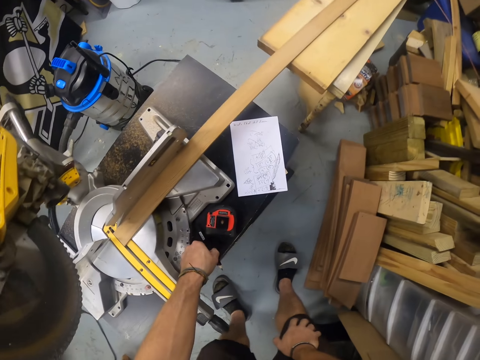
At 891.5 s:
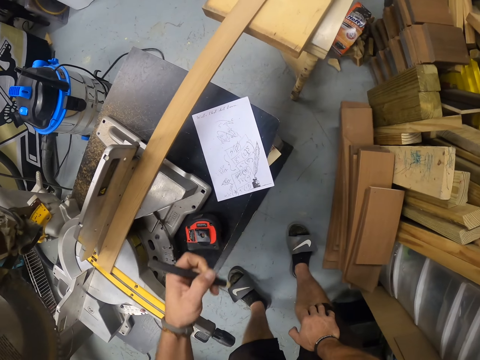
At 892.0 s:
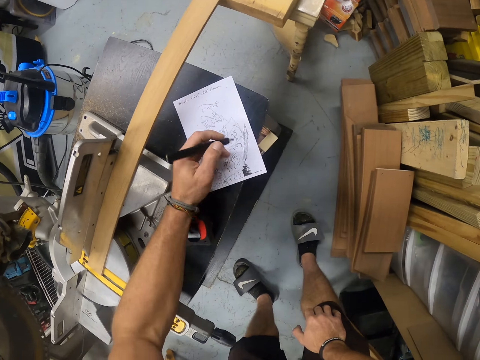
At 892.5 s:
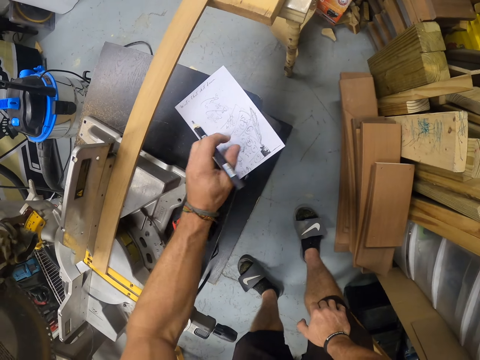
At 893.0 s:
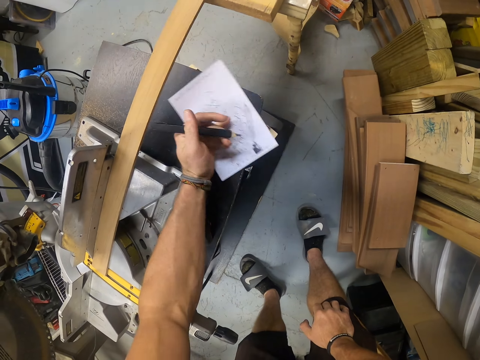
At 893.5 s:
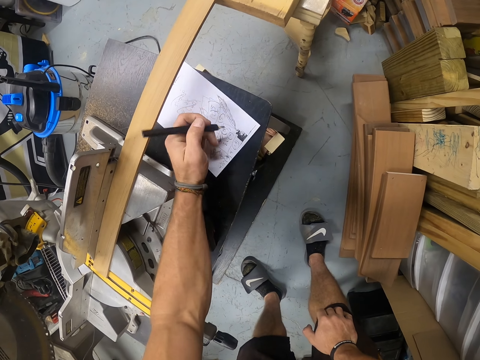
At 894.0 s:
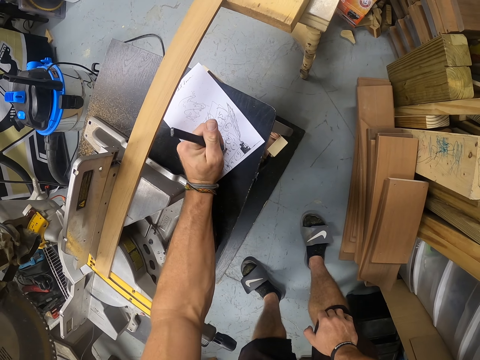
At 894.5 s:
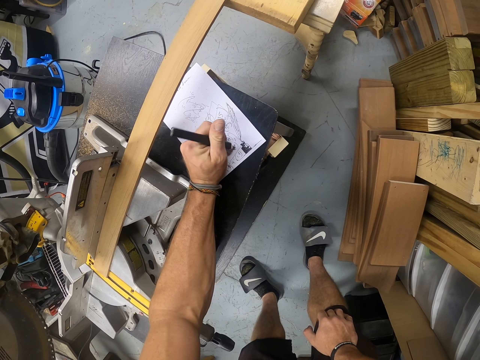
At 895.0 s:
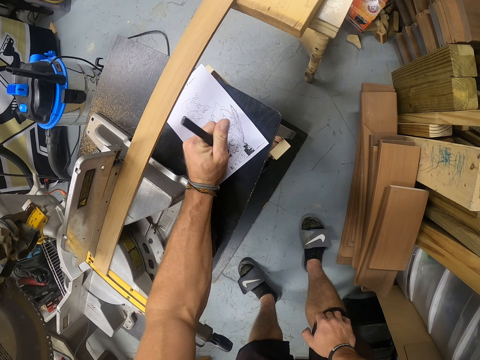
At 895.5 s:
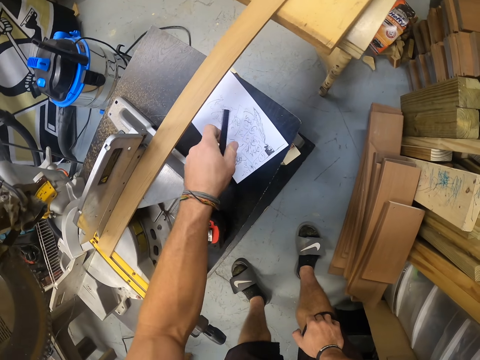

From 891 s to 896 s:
The camera wearer picks the pencil from the table with his left hand. He moves a piece of paper on the table with his left hand. He writes on the piece of paper on the table with the pencil in his left hand. He moves the paper again.

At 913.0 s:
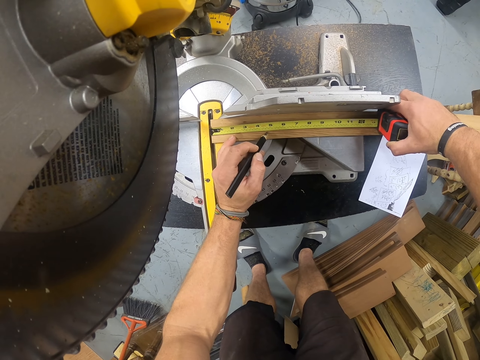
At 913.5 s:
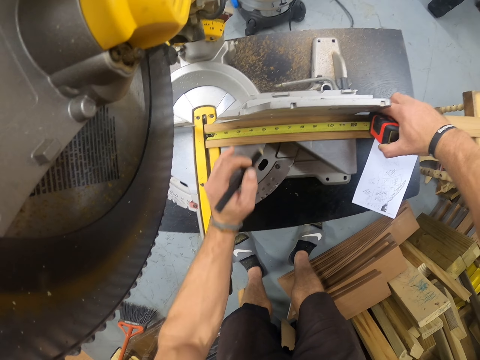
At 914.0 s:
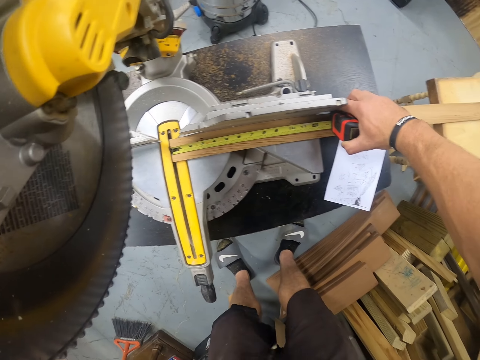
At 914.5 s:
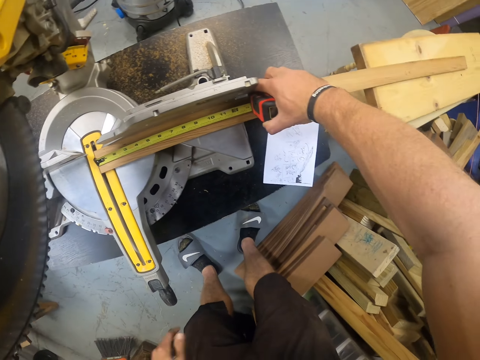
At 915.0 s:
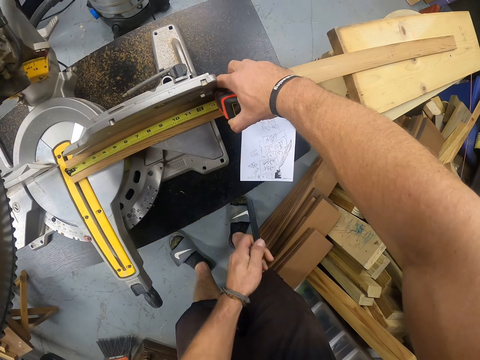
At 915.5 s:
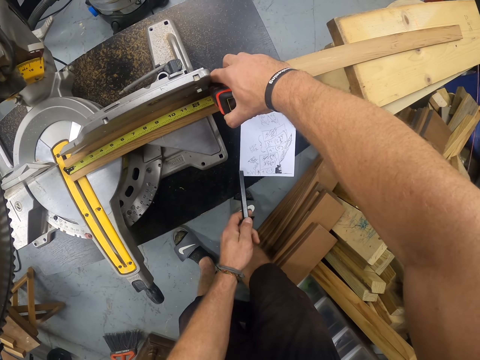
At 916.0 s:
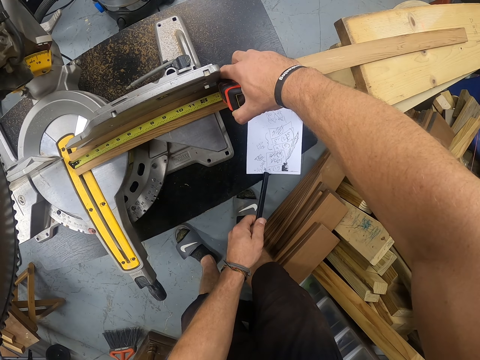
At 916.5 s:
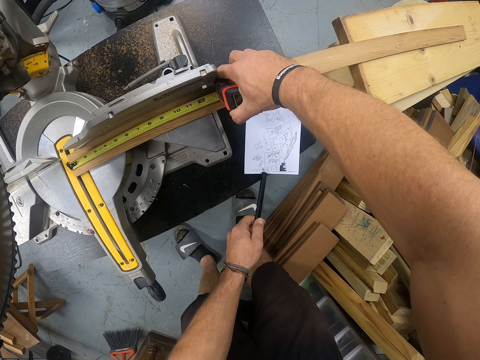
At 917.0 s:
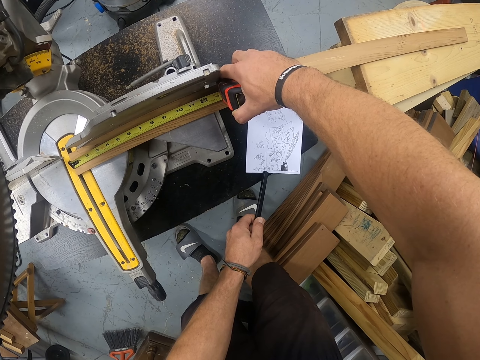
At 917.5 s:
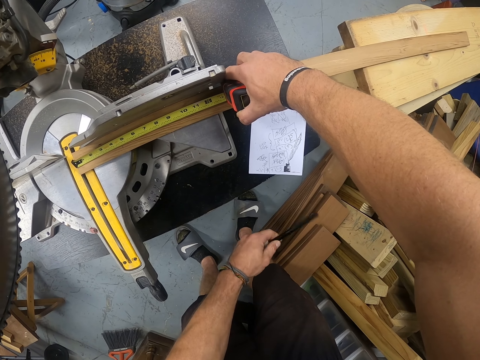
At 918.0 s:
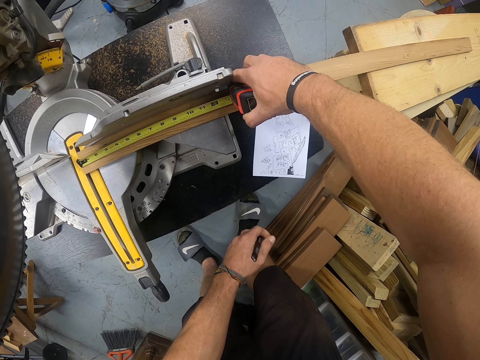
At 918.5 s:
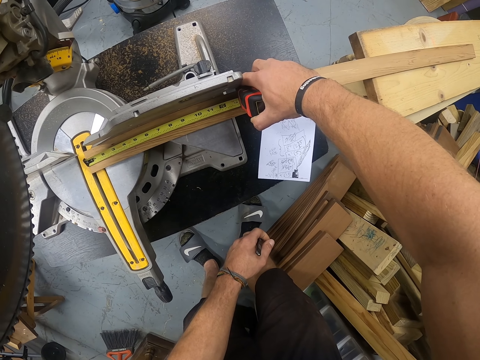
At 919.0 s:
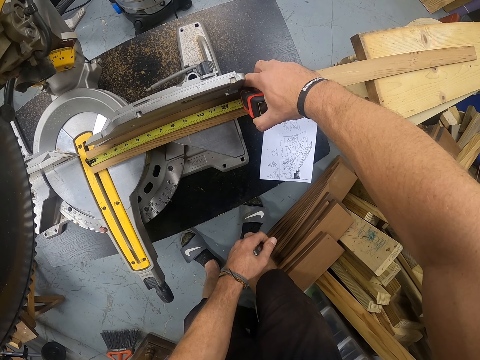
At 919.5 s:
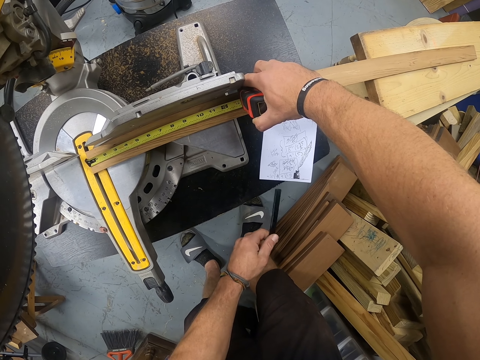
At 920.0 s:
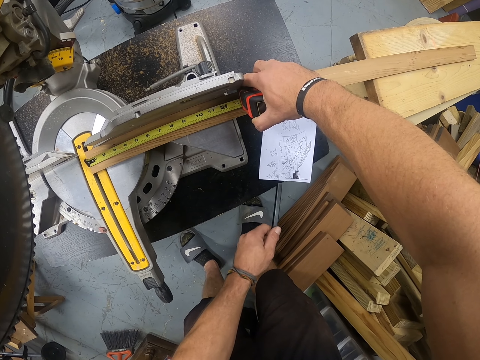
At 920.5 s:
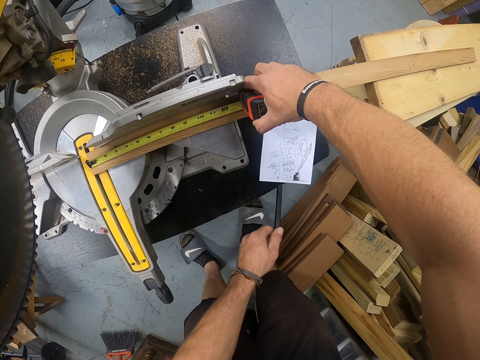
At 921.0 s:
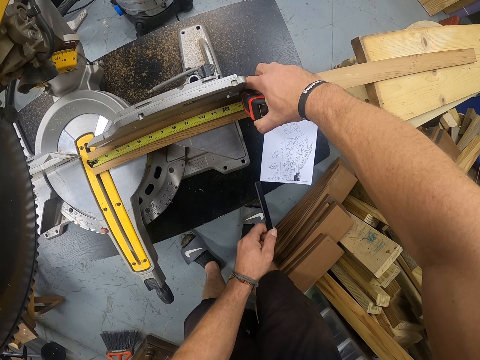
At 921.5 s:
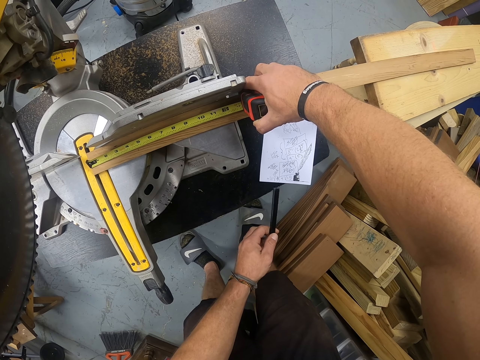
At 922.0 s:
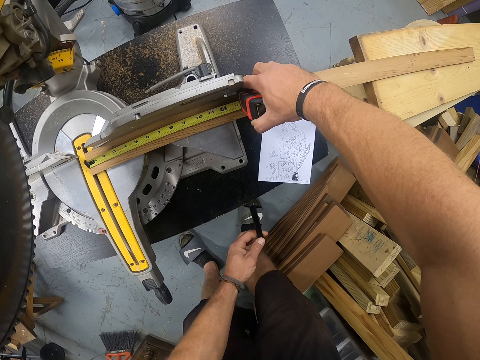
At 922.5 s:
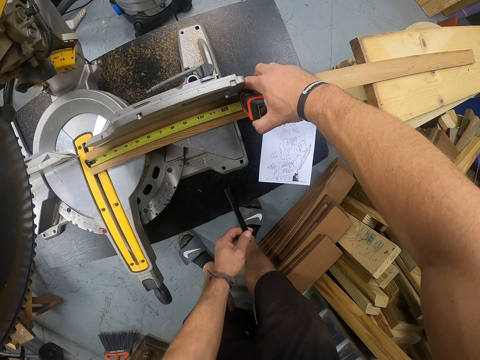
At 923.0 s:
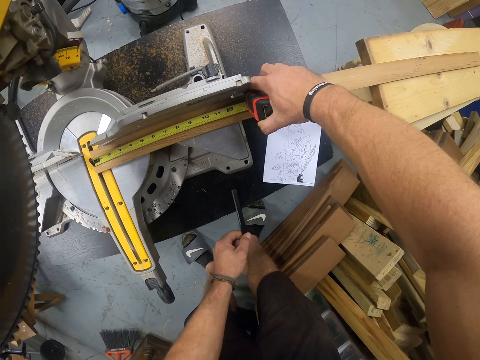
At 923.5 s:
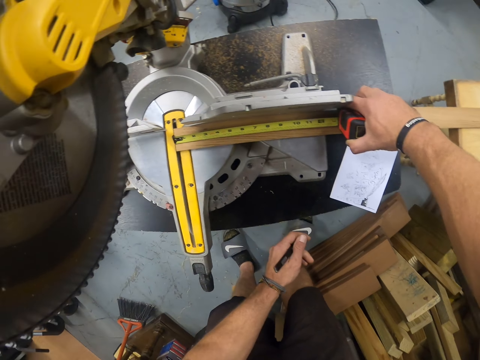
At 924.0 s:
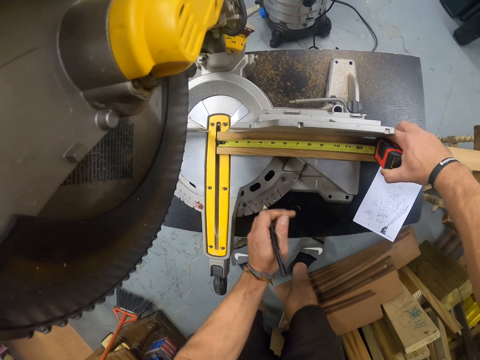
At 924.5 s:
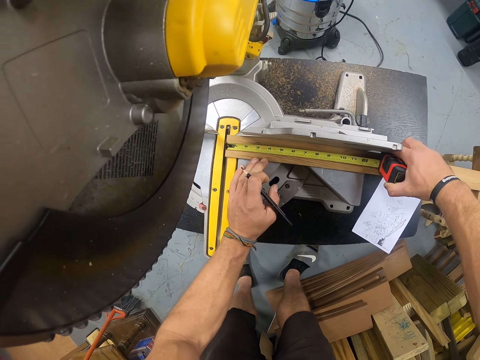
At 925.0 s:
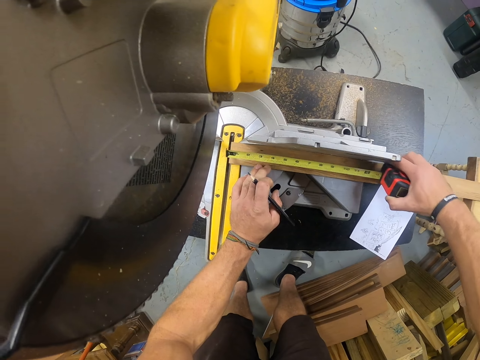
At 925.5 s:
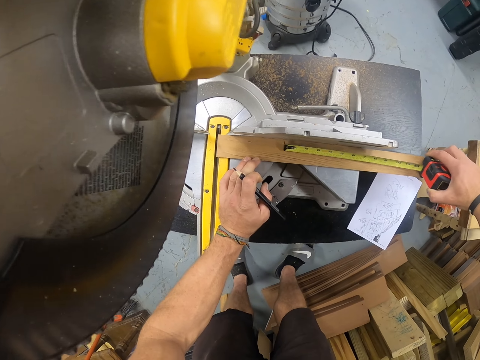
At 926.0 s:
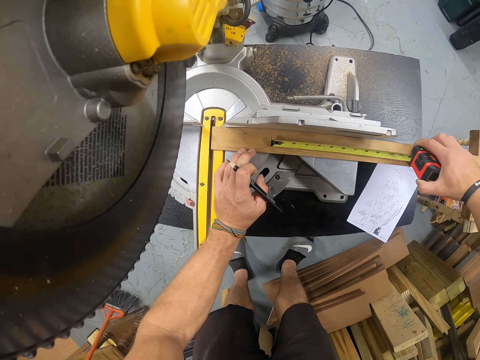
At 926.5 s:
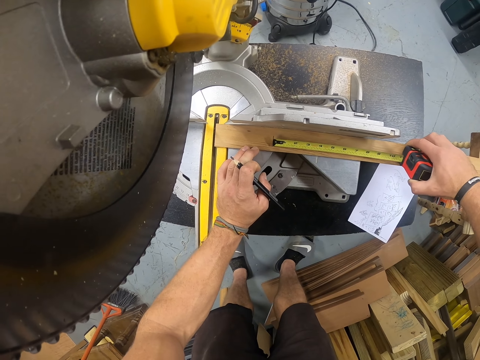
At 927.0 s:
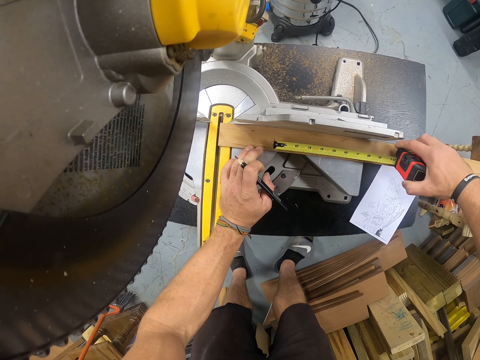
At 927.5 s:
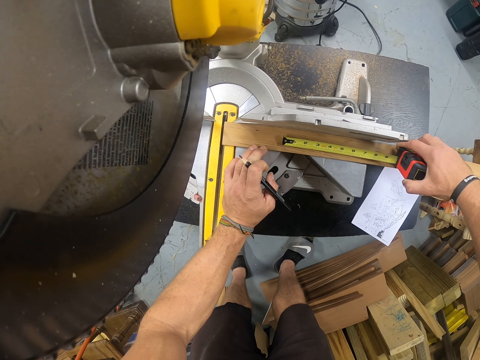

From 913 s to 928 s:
The camera wearer stares at the wood. He touches the piece of paper on the table with the pencil in his left hand. He stares at the paper. He taps on the paper. He taps the pencil in his left hand on the table. He holds down the piece of wood on the mitre saw with his left hand. He measures the wood. He touches the piece of wood with the tape measure in his right hand.

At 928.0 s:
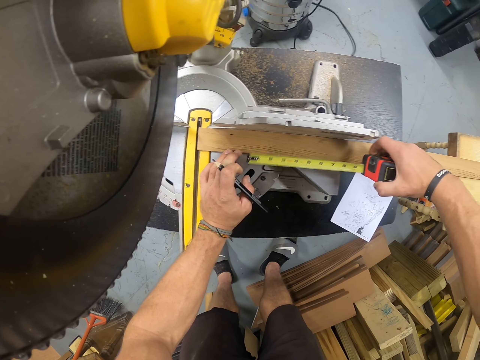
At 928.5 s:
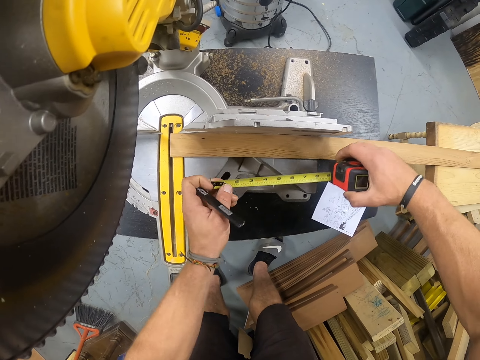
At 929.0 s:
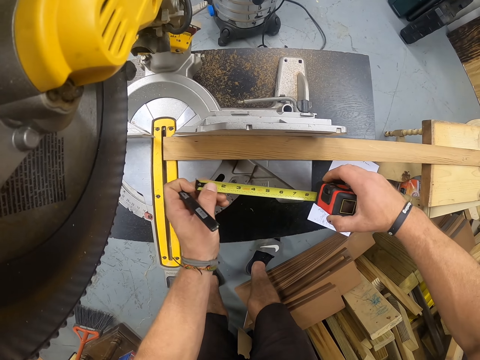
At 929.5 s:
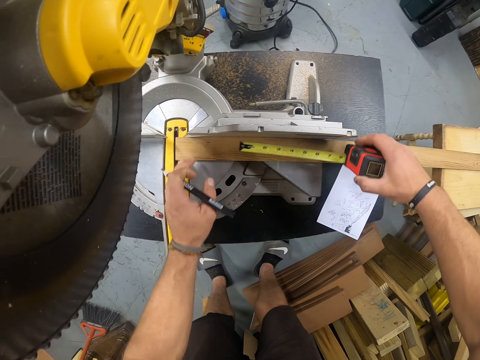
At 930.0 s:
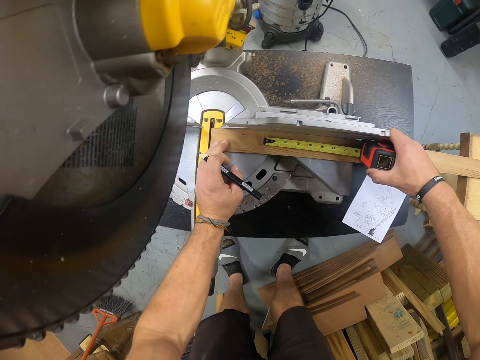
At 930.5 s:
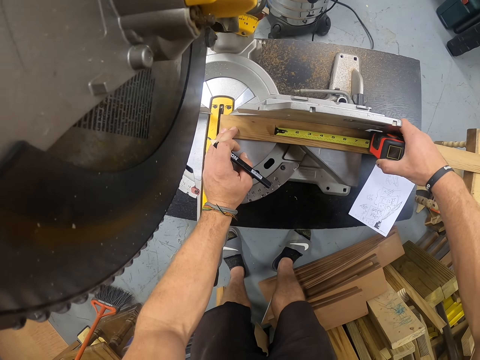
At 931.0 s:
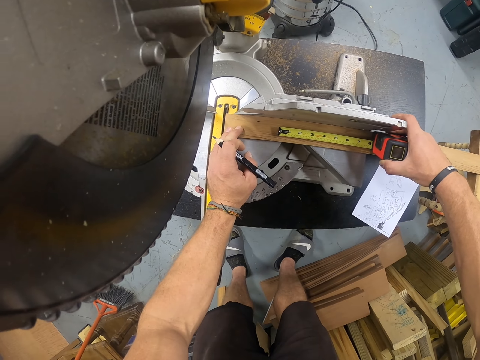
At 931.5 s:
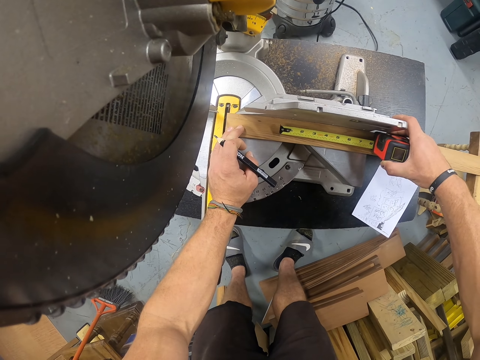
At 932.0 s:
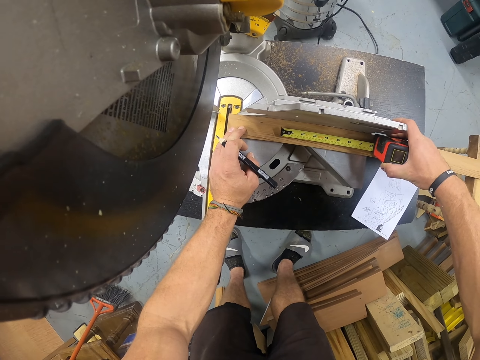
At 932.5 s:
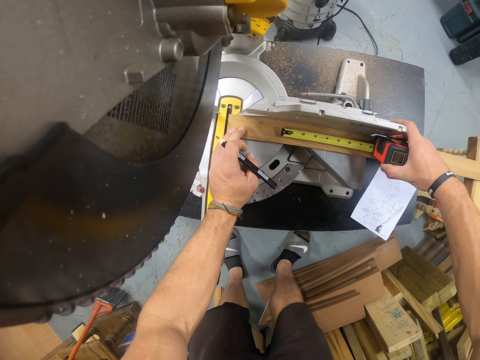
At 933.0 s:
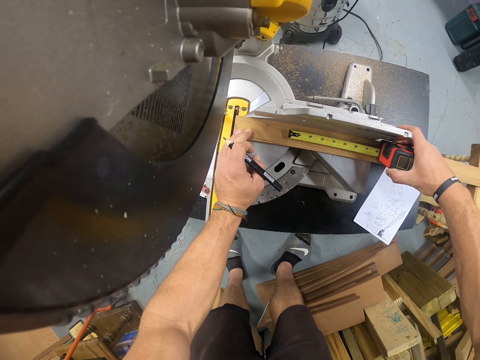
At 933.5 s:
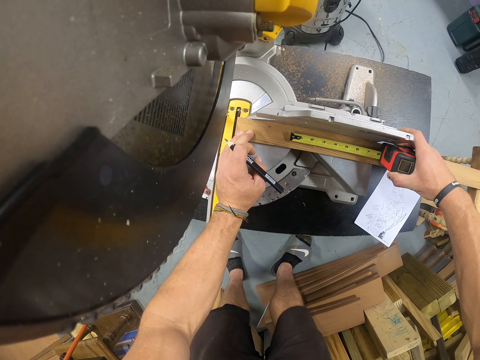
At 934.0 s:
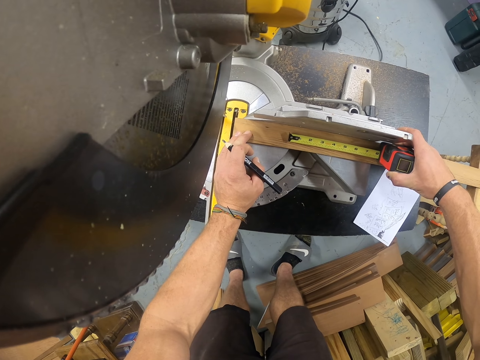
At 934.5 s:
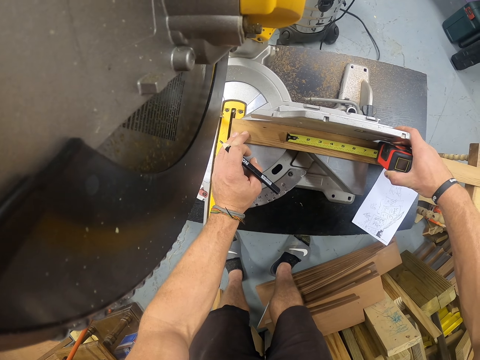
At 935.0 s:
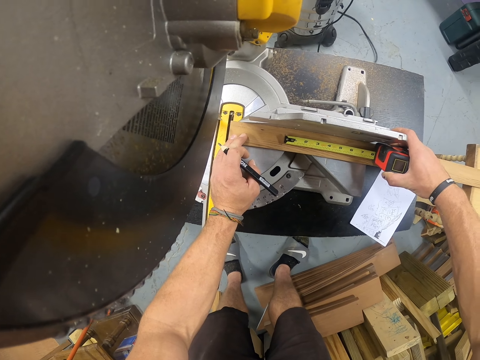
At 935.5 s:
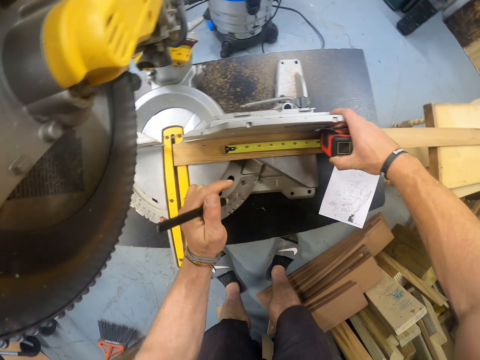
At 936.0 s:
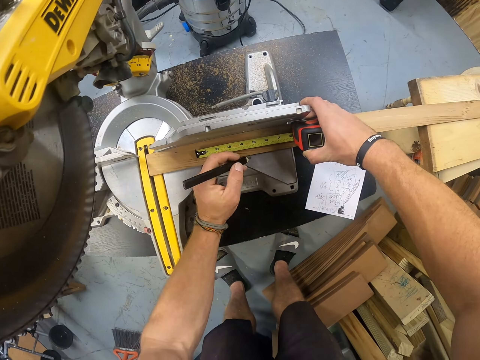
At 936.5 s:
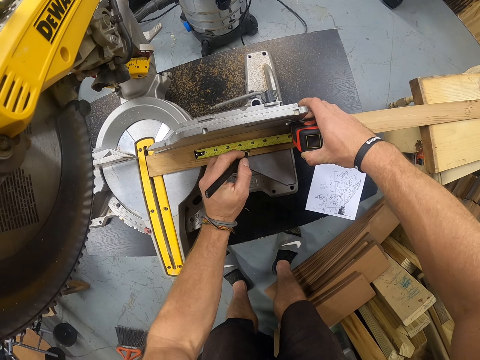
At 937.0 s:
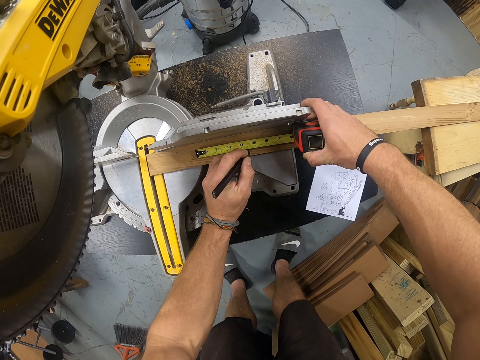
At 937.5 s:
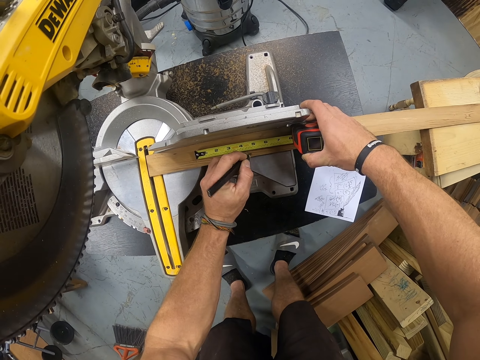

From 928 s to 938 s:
The camera wearer adjusts the tape measure in his right hand with his left hand. He holds the tape measure with both hands. He holds down the piece of wood on the mitre saw with his left hand. He measures the piece of wood on the mitre saw with the tape measure in his right hand. He marks the piece of wood on the mitre saw with the pencil in his left hand.
